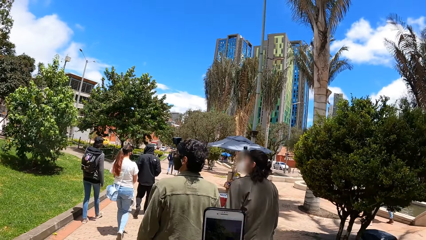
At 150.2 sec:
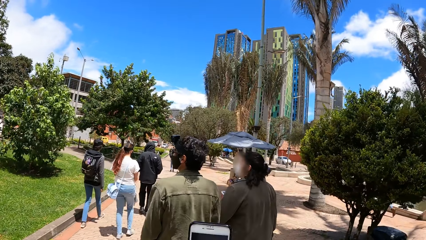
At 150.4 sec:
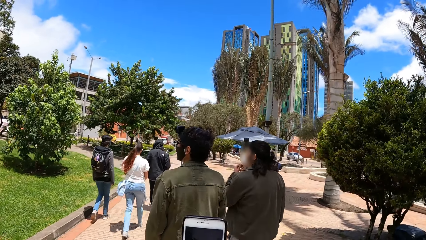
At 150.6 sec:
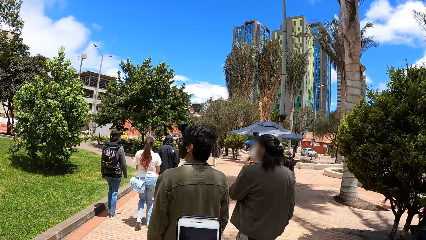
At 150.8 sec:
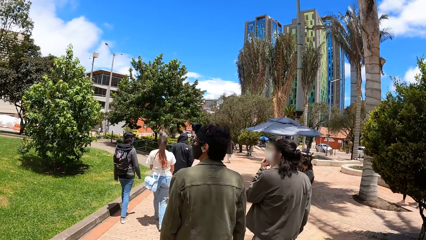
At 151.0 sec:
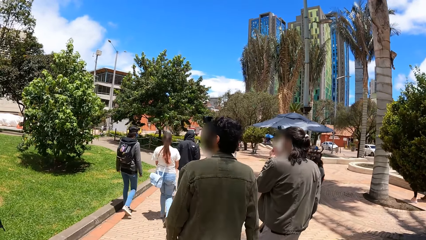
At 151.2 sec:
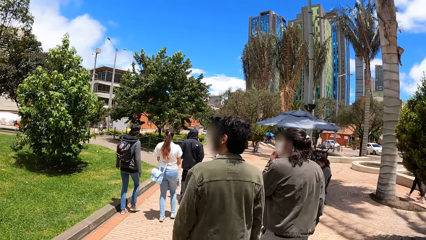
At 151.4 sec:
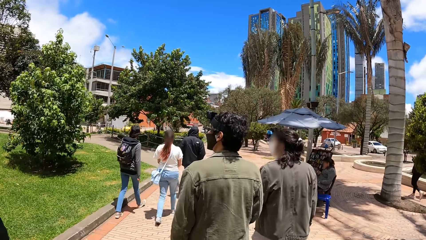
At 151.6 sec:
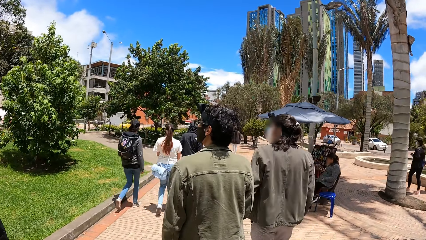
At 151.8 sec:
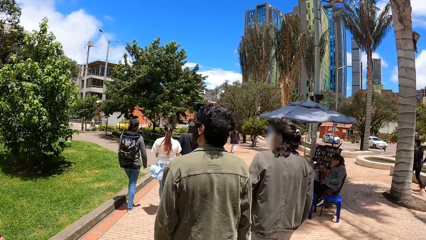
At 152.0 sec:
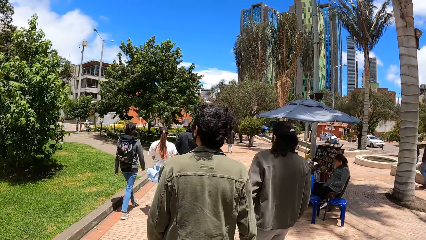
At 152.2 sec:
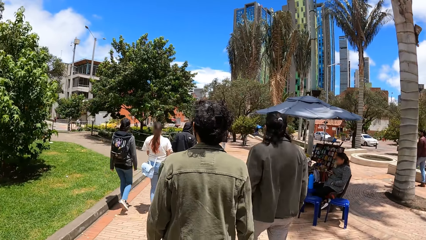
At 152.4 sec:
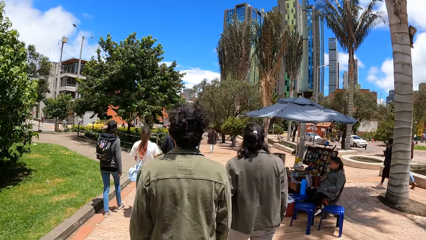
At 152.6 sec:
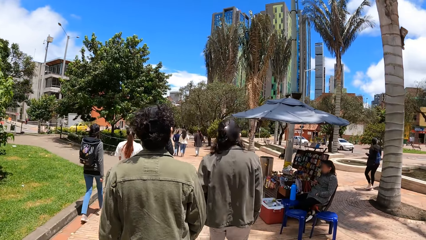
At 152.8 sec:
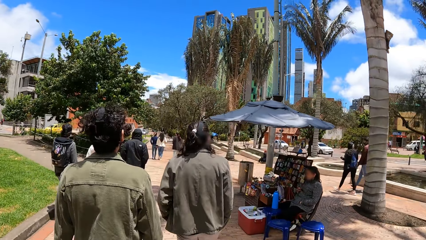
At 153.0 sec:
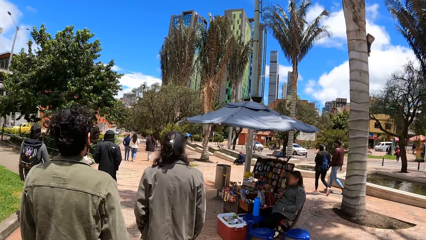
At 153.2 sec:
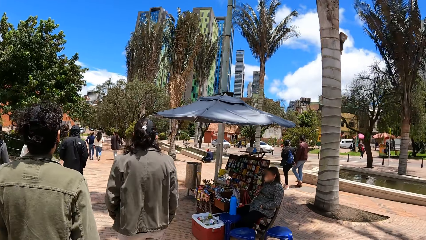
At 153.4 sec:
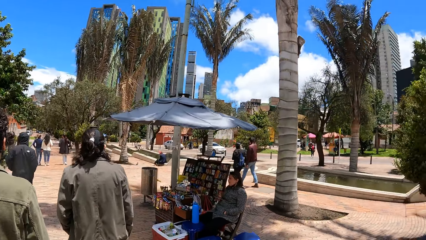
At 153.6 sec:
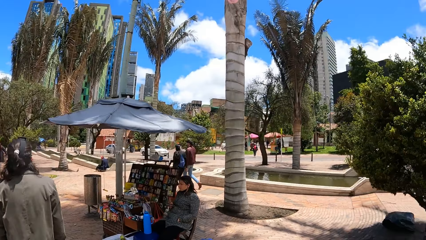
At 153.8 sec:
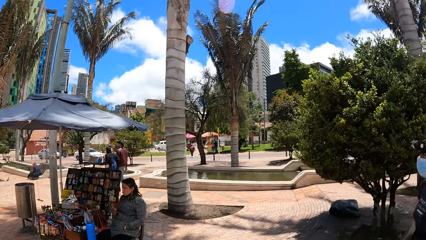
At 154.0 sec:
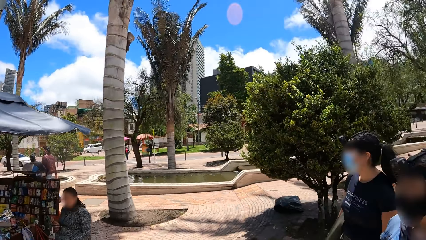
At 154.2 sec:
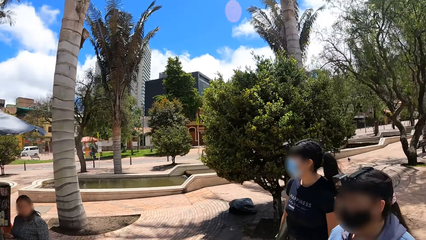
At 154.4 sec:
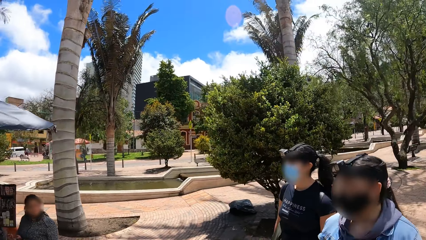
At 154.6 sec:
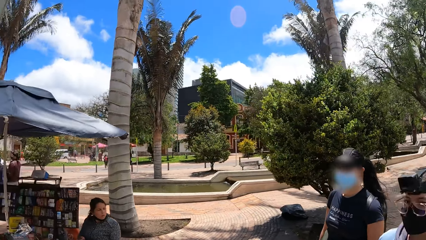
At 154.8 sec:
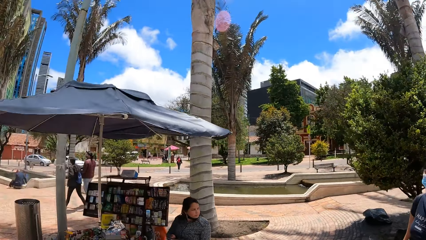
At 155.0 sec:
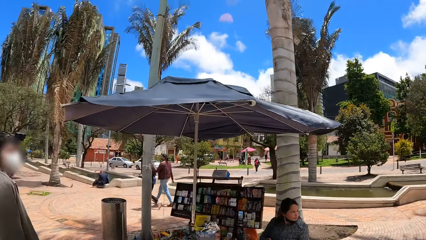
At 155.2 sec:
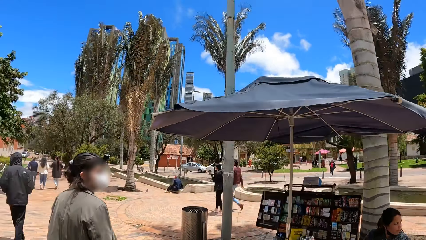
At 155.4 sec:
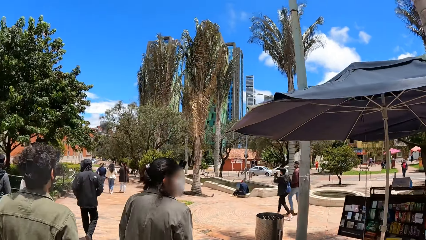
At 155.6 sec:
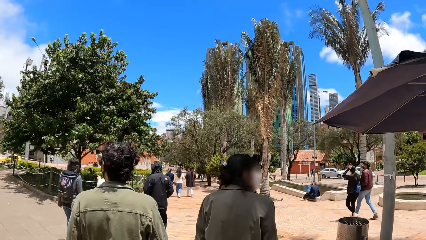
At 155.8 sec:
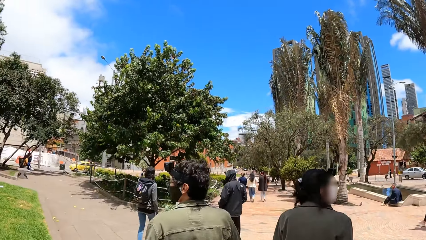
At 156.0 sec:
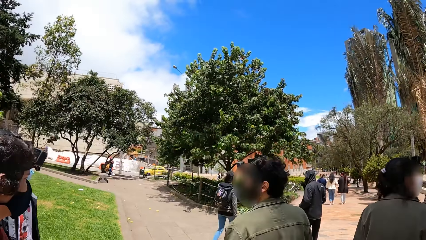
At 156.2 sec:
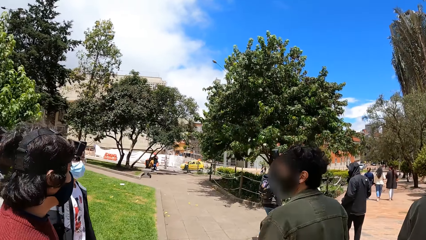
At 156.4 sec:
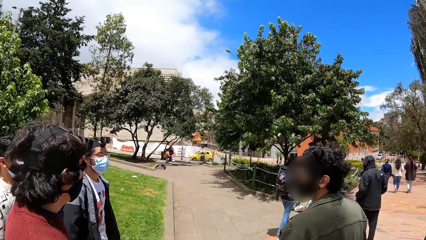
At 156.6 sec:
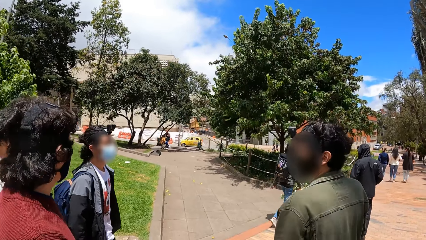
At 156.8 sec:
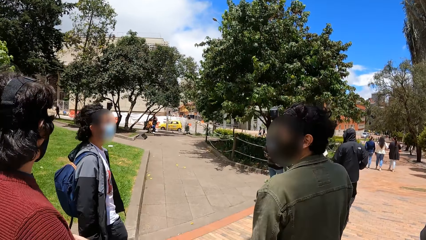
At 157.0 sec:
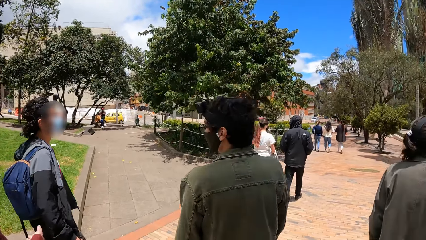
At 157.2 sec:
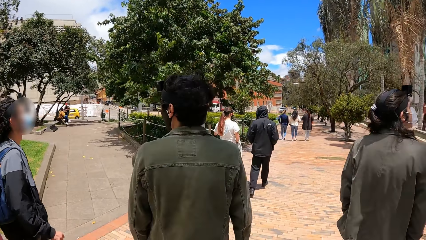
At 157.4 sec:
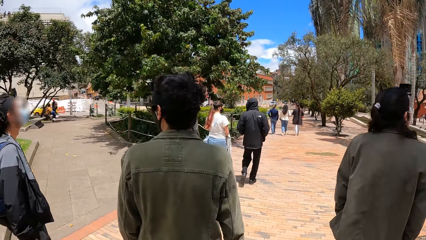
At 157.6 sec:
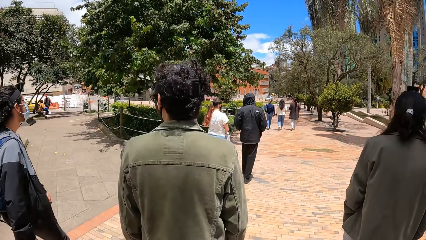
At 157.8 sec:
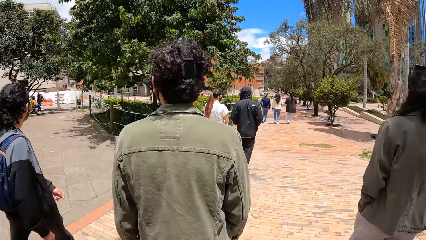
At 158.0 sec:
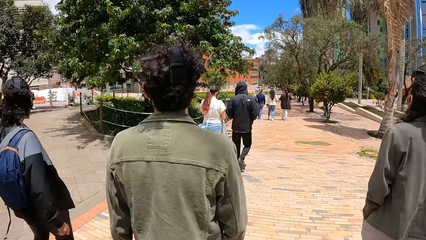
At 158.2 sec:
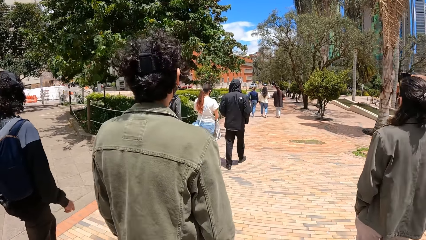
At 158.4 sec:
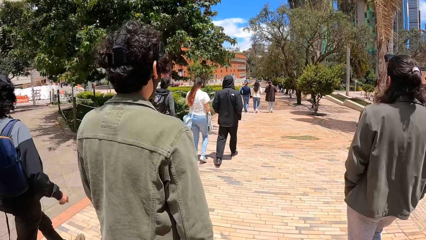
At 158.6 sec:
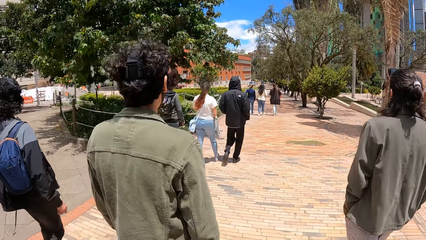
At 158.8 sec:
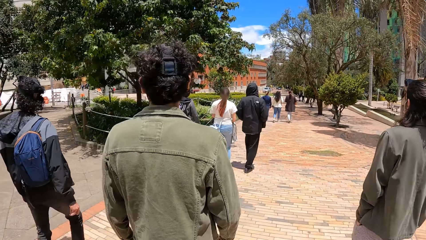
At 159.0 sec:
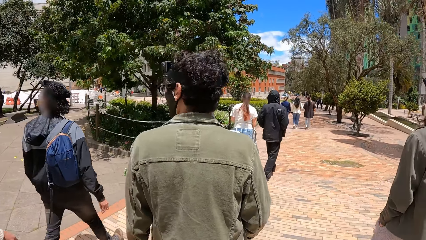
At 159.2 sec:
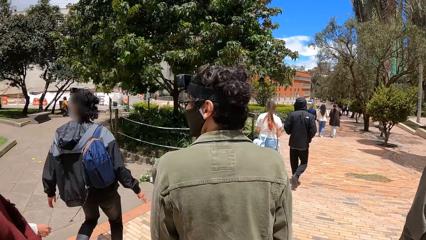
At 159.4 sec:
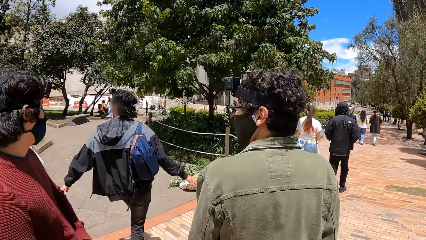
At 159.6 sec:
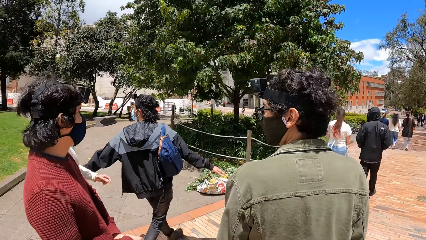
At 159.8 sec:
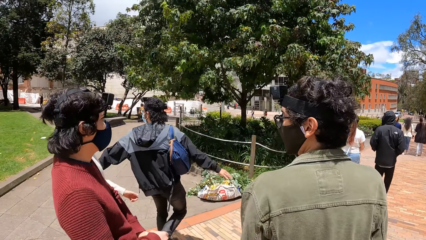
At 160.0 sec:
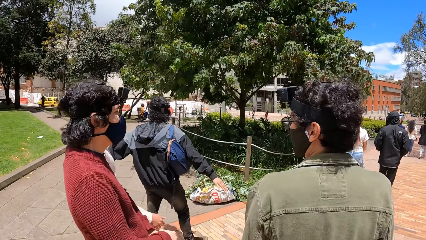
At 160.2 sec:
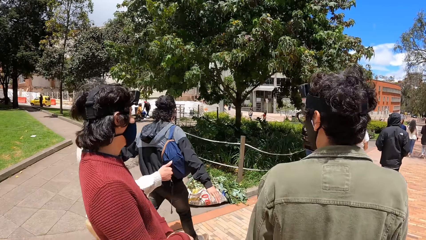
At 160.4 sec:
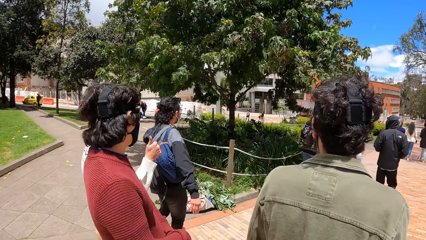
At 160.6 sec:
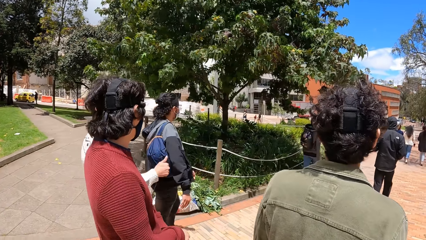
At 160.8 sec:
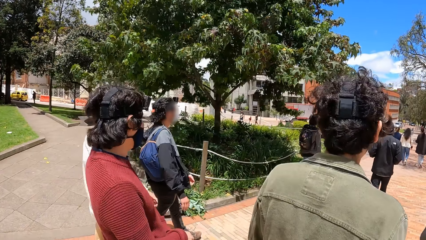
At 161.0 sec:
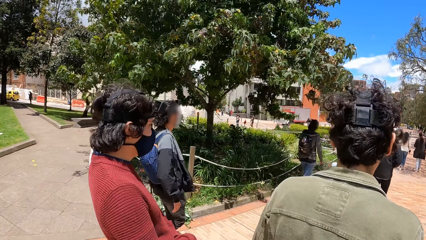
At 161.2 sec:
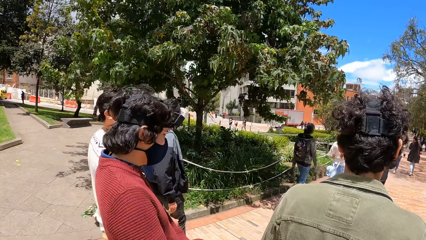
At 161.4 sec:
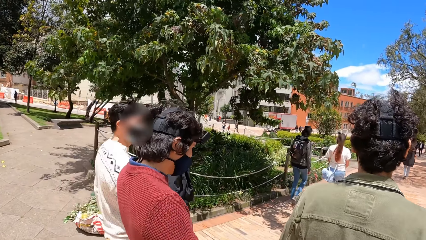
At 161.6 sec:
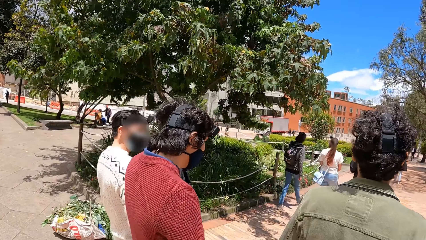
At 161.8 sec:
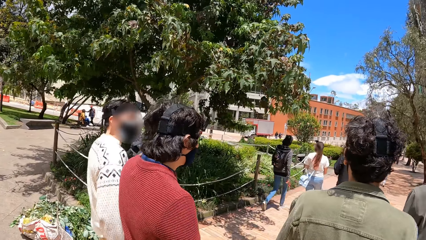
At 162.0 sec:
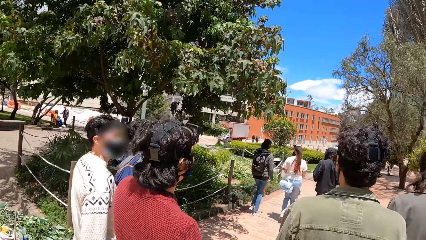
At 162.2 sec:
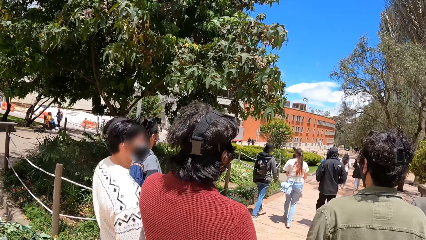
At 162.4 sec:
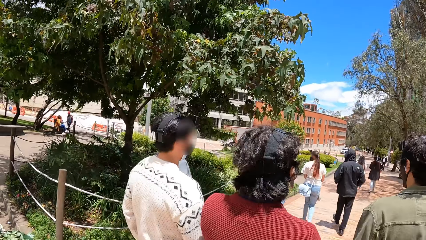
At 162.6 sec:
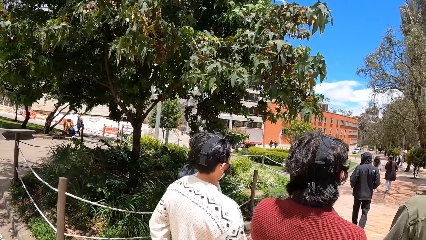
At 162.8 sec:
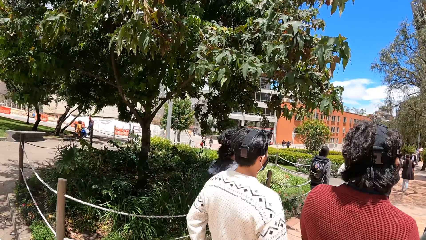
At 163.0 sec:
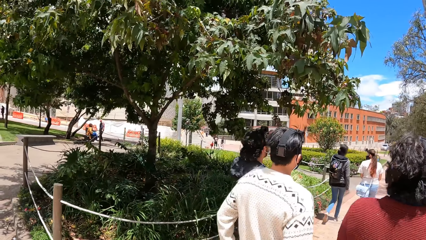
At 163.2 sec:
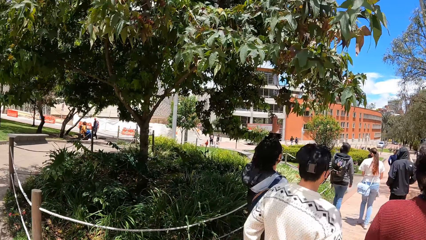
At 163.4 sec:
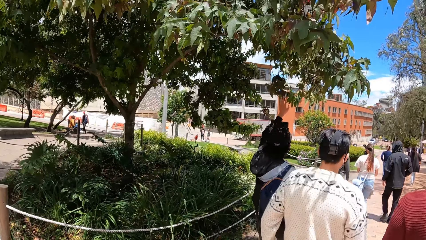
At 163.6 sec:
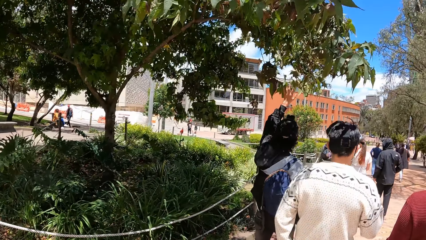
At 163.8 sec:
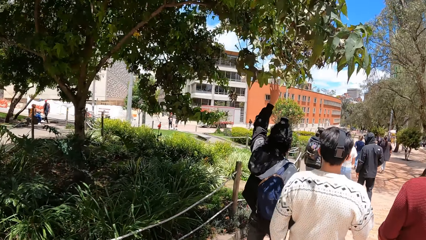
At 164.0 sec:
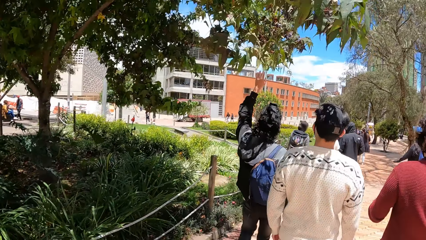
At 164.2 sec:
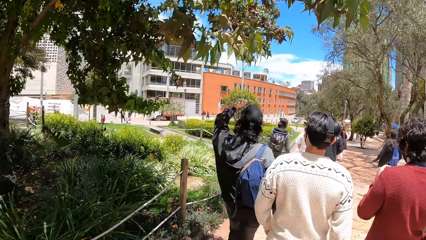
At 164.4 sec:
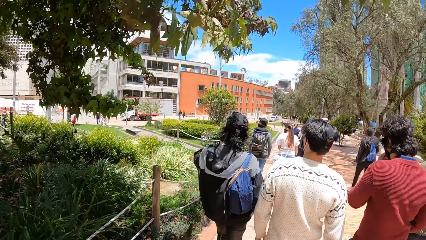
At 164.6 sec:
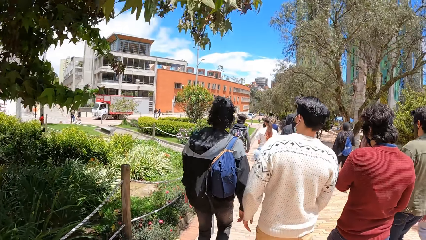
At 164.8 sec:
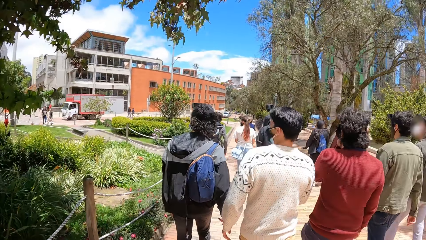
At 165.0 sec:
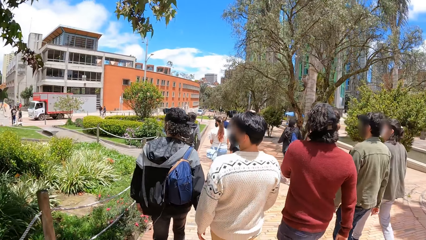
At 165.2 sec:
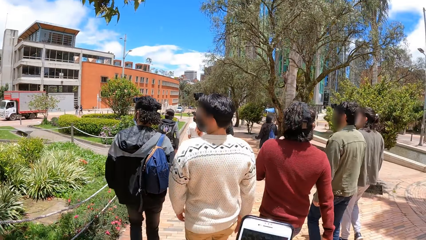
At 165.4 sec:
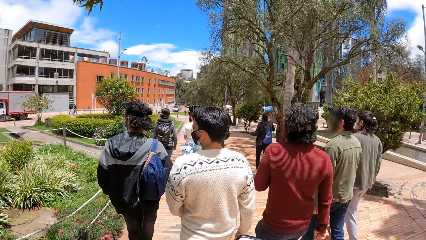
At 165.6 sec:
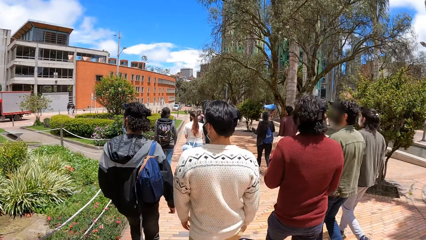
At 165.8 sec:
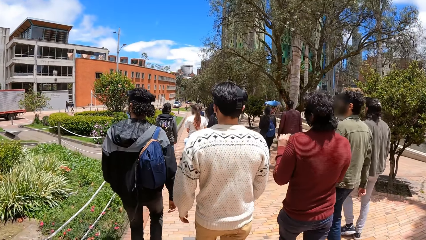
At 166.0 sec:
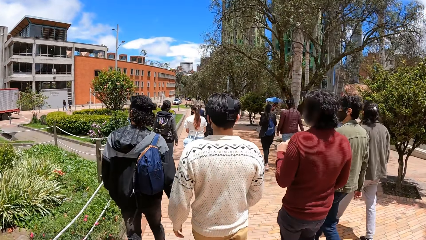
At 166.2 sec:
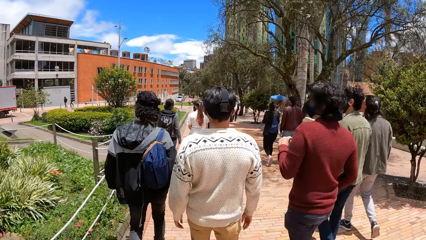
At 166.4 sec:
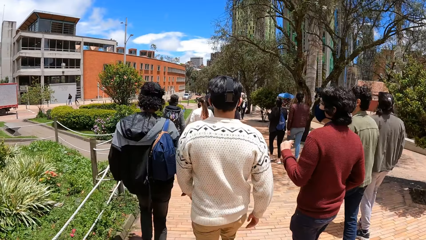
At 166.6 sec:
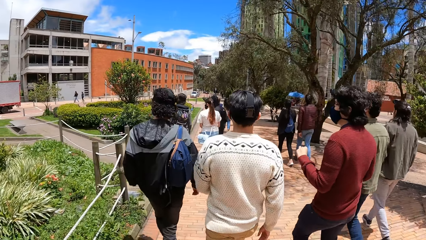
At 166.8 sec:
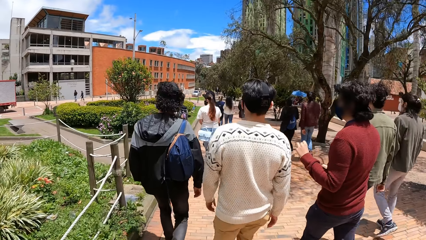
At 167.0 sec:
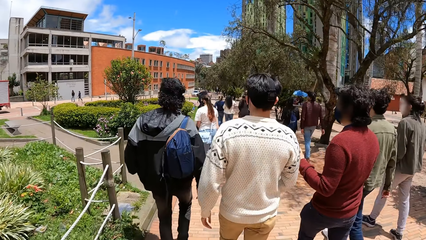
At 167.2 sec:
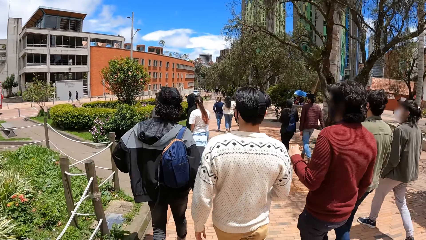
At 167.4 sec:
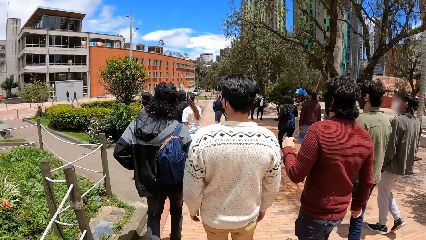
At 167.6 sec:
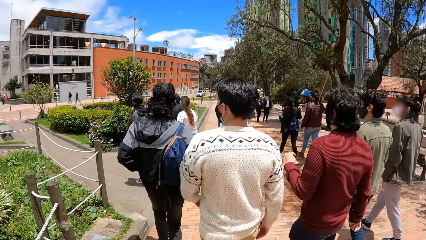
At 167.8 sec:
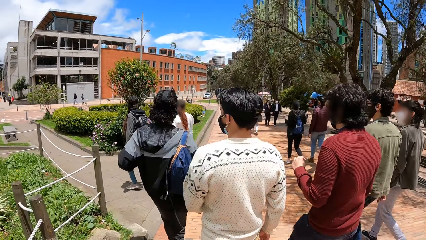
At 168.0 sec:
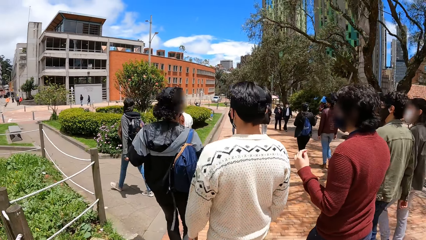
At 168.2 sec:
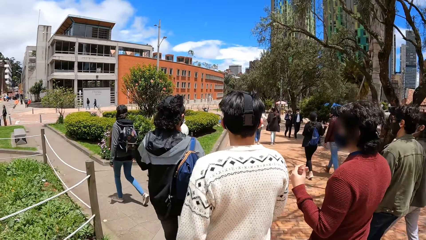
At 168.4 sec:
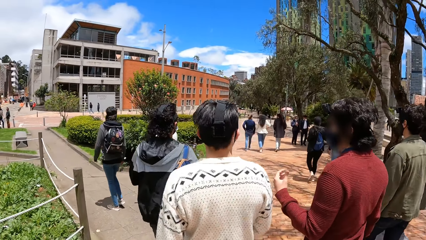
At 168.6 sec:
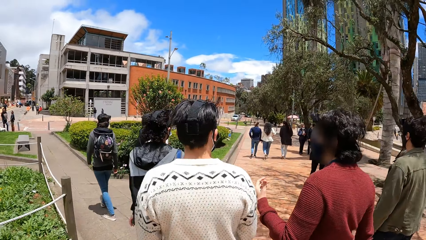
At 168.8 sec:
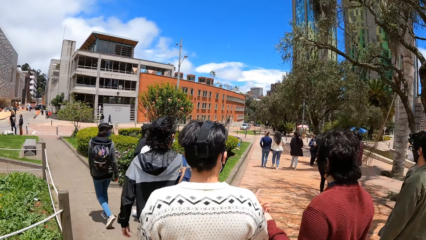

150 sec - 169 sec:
A man walks along another man. The second man touches the mask with the left hand. The second man walks faster. The camera wearer turns around. A third man walks around. Another man walks along another man. The third man touches leaves on a tree along the sidewalk with his left hand. The man walks along the other man.
